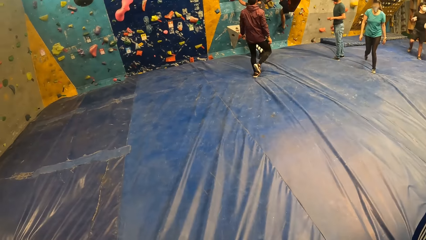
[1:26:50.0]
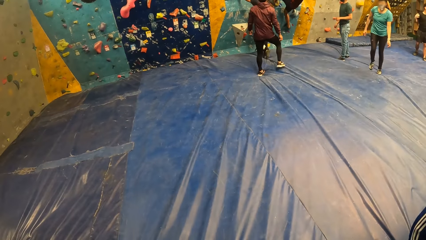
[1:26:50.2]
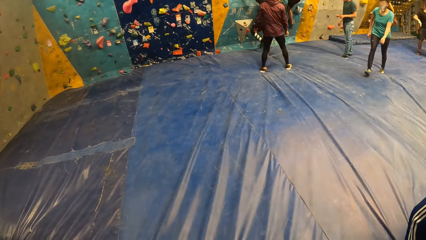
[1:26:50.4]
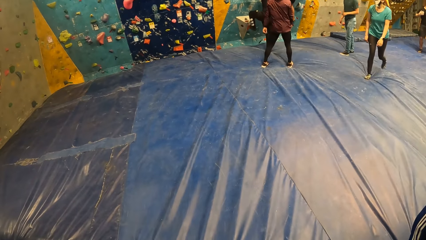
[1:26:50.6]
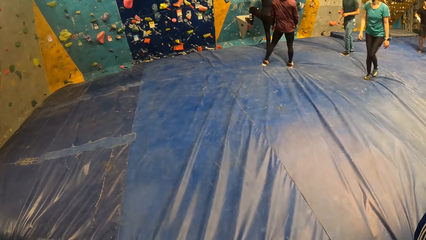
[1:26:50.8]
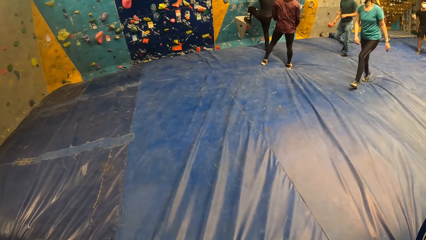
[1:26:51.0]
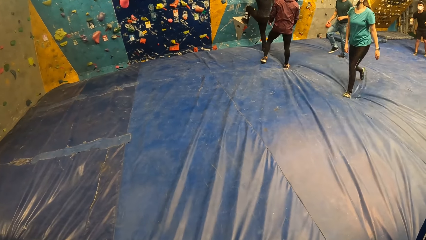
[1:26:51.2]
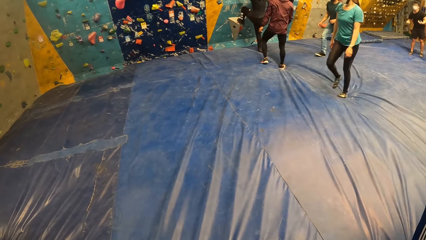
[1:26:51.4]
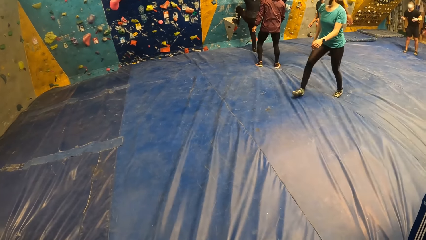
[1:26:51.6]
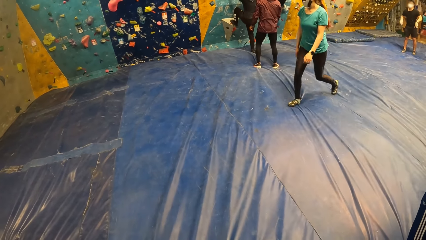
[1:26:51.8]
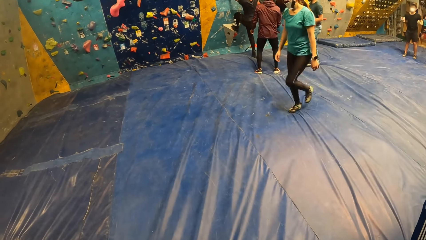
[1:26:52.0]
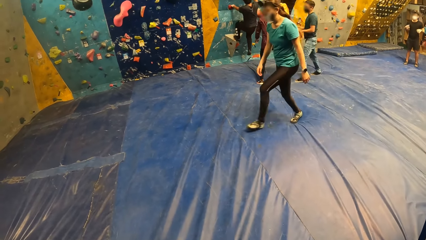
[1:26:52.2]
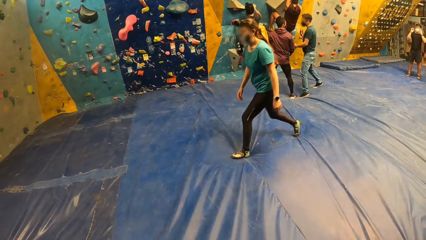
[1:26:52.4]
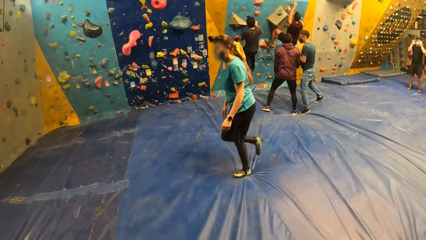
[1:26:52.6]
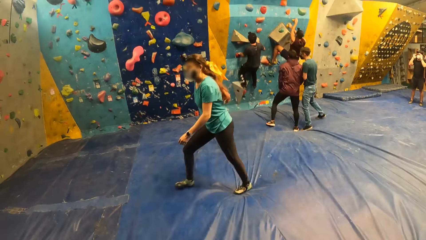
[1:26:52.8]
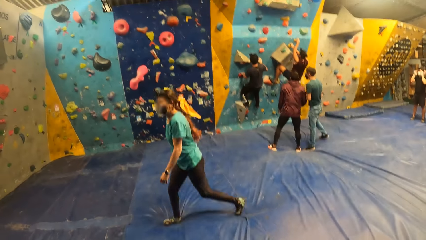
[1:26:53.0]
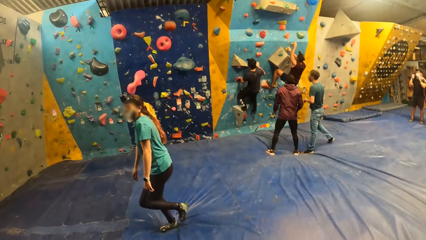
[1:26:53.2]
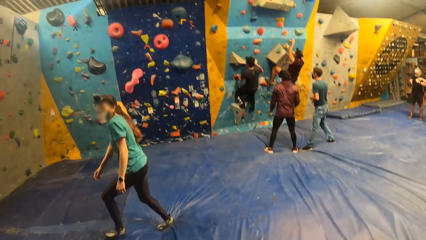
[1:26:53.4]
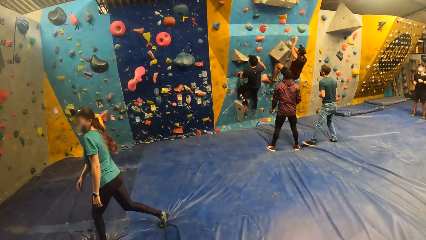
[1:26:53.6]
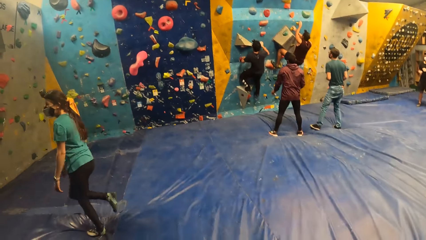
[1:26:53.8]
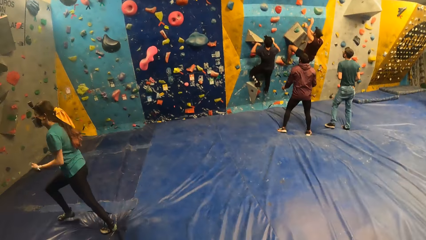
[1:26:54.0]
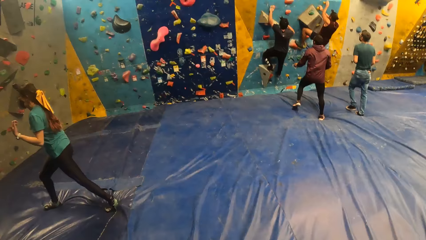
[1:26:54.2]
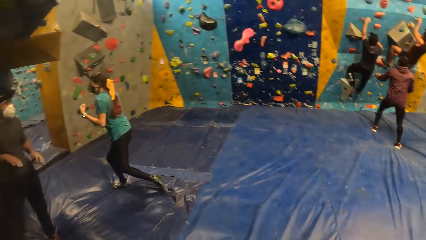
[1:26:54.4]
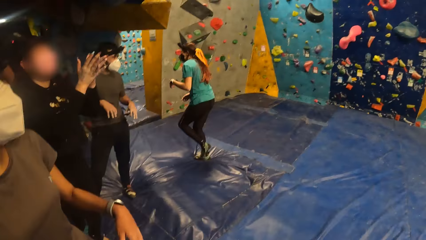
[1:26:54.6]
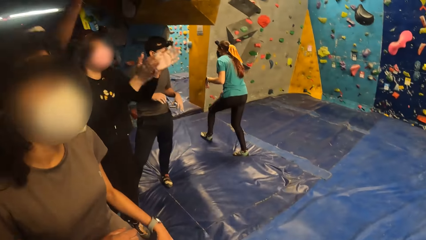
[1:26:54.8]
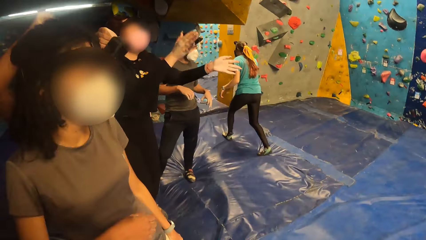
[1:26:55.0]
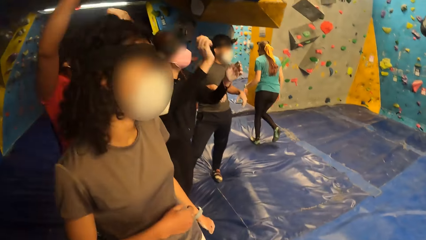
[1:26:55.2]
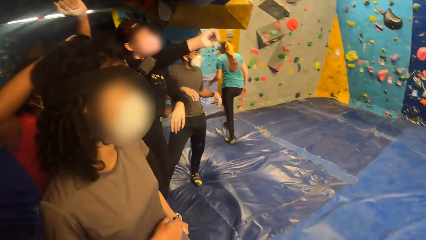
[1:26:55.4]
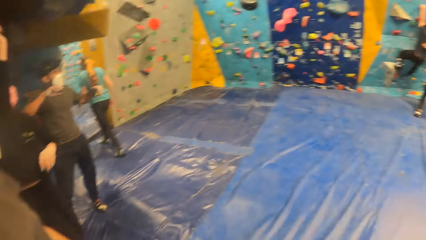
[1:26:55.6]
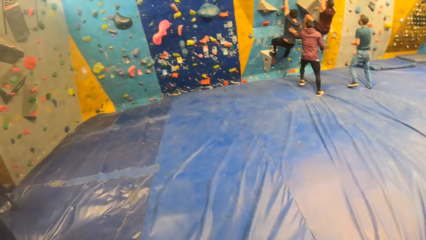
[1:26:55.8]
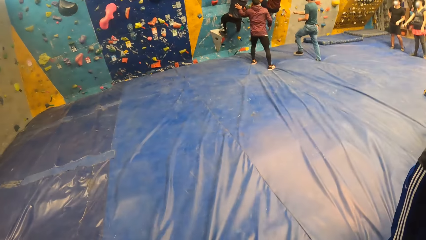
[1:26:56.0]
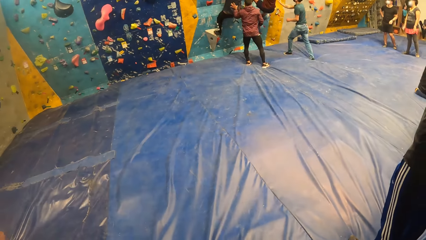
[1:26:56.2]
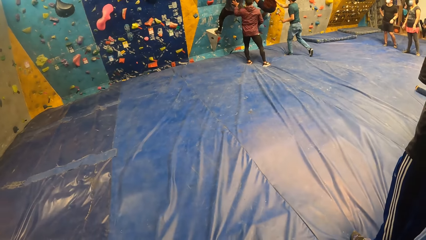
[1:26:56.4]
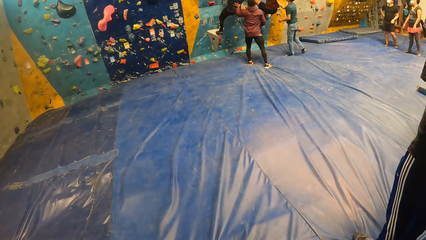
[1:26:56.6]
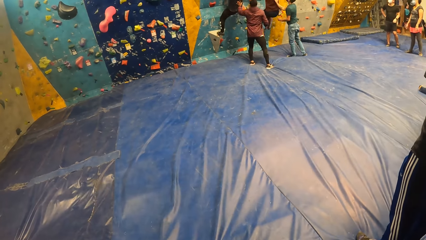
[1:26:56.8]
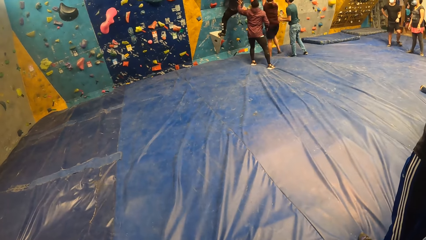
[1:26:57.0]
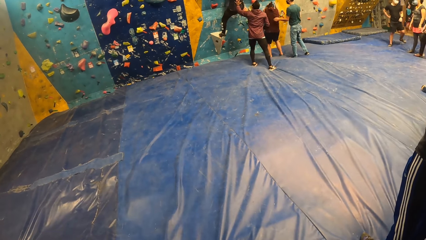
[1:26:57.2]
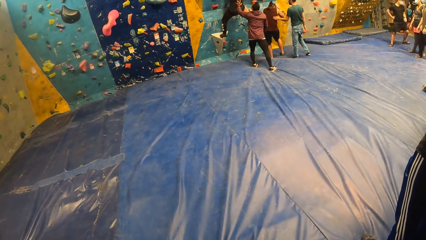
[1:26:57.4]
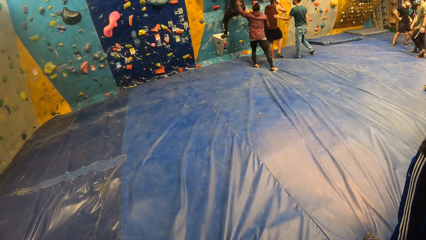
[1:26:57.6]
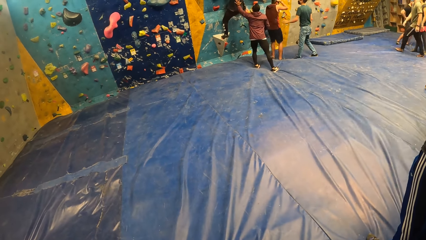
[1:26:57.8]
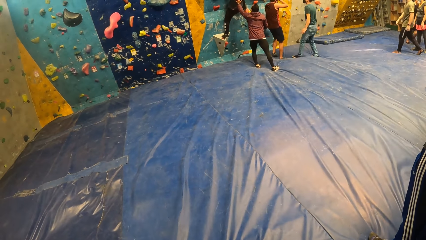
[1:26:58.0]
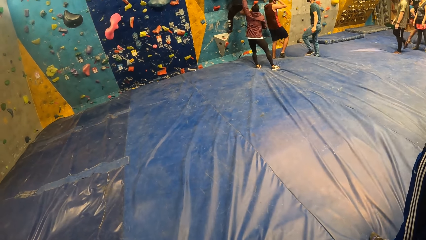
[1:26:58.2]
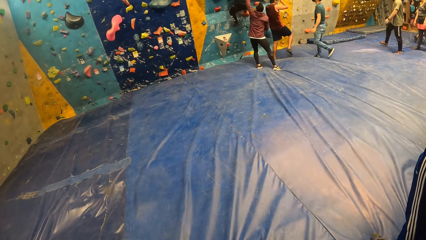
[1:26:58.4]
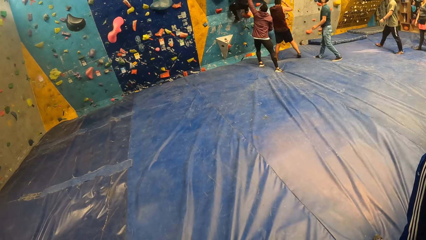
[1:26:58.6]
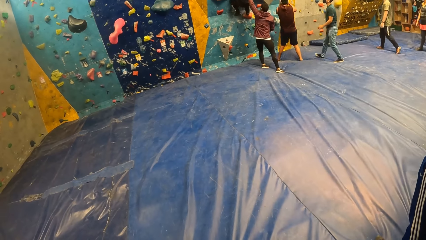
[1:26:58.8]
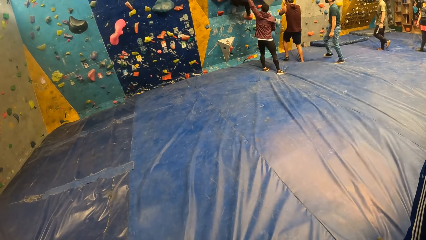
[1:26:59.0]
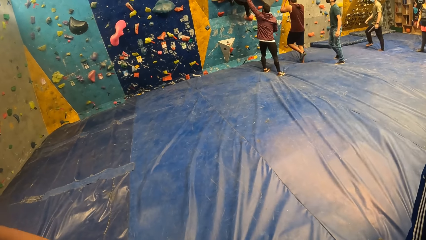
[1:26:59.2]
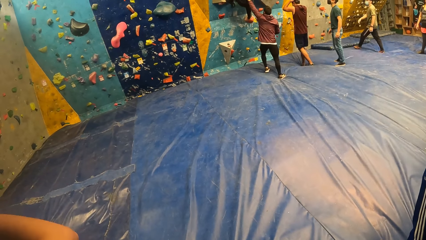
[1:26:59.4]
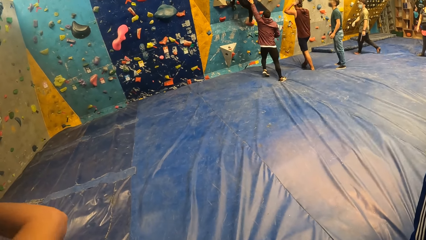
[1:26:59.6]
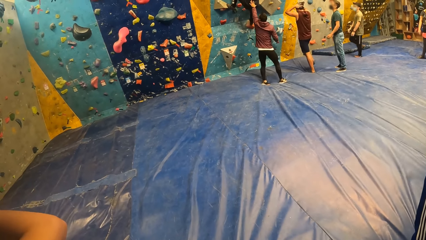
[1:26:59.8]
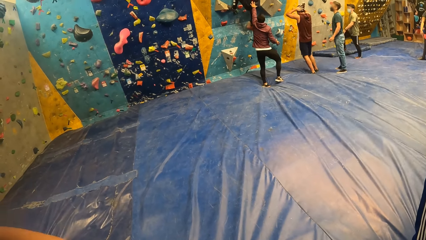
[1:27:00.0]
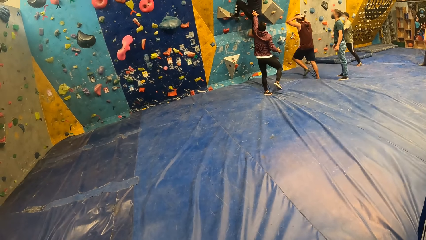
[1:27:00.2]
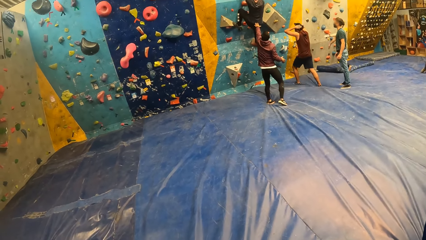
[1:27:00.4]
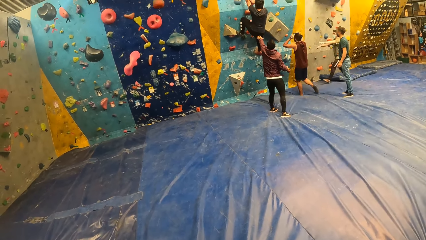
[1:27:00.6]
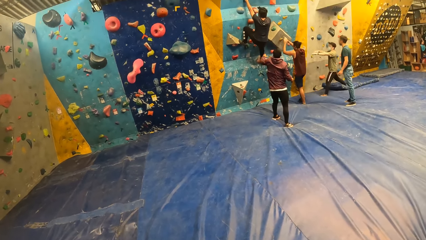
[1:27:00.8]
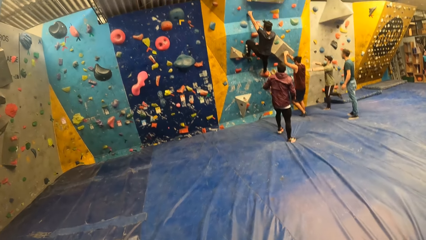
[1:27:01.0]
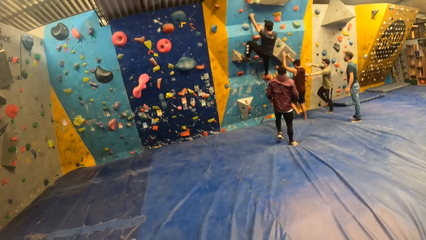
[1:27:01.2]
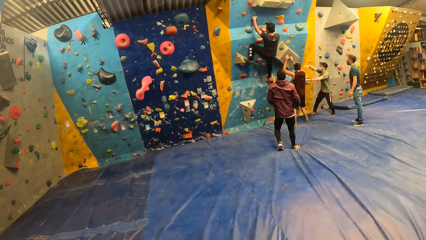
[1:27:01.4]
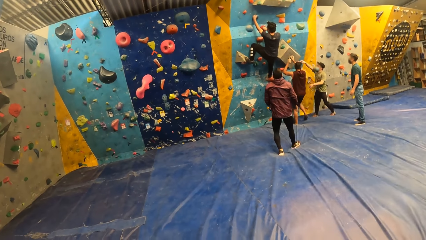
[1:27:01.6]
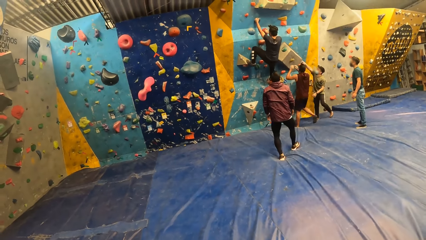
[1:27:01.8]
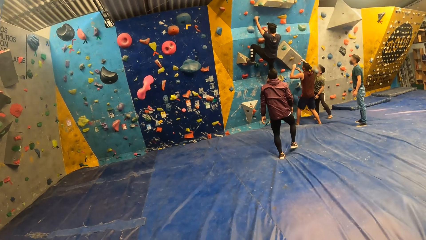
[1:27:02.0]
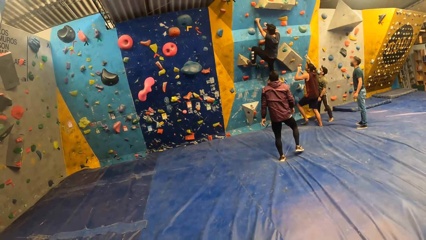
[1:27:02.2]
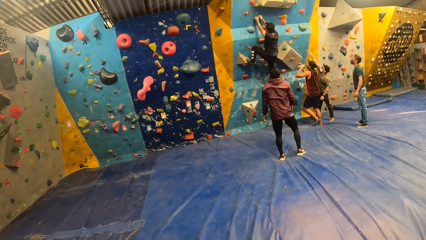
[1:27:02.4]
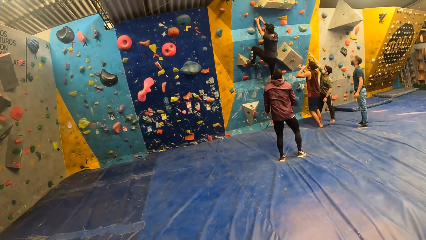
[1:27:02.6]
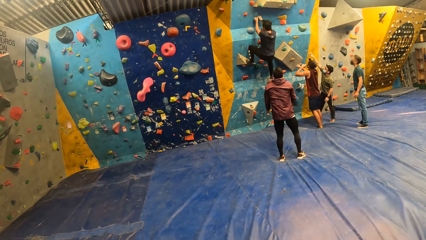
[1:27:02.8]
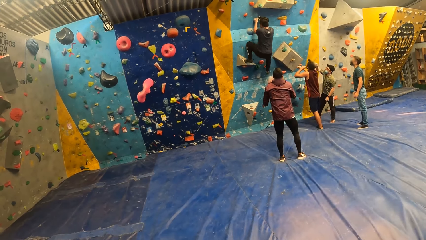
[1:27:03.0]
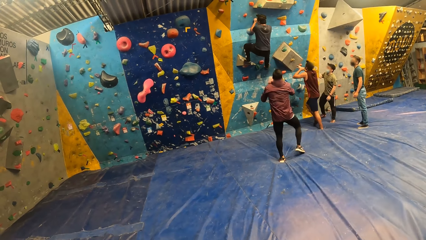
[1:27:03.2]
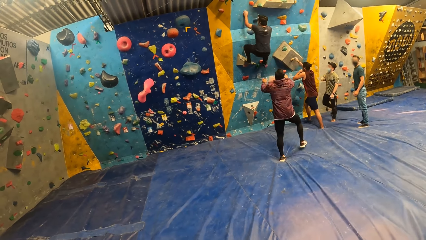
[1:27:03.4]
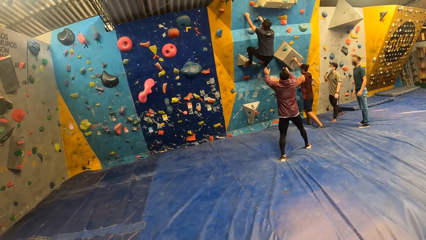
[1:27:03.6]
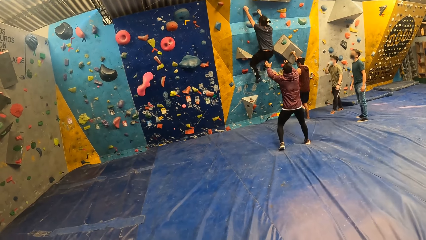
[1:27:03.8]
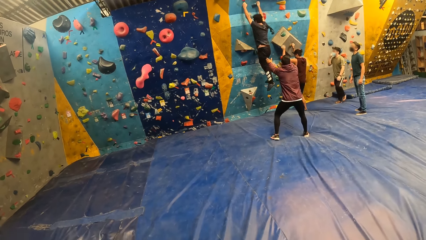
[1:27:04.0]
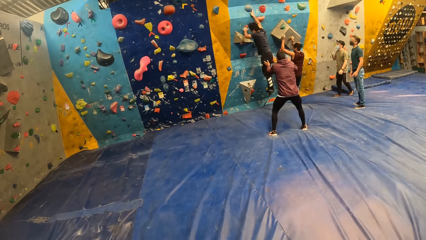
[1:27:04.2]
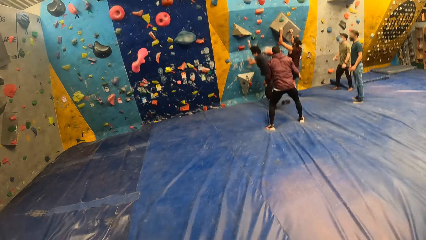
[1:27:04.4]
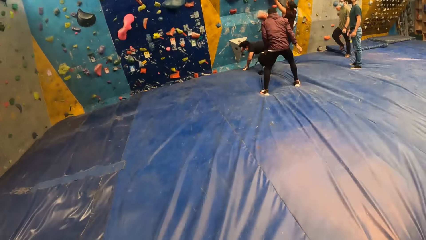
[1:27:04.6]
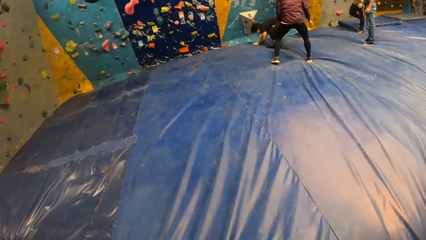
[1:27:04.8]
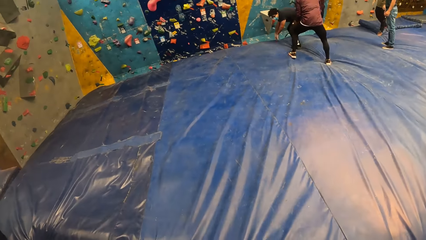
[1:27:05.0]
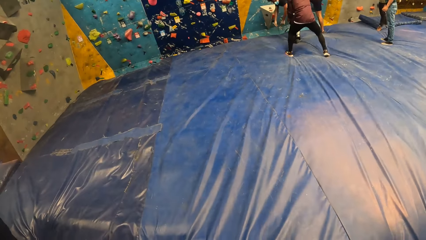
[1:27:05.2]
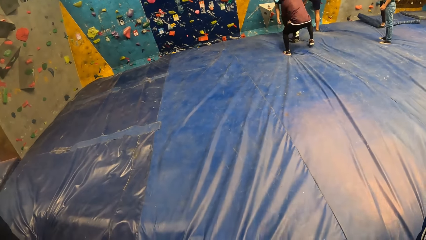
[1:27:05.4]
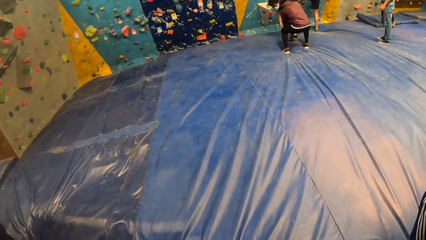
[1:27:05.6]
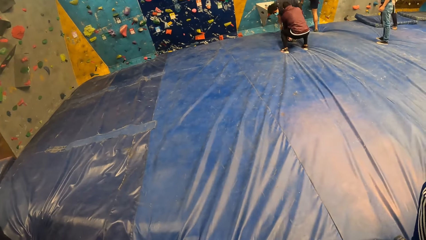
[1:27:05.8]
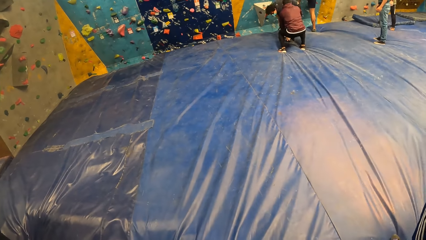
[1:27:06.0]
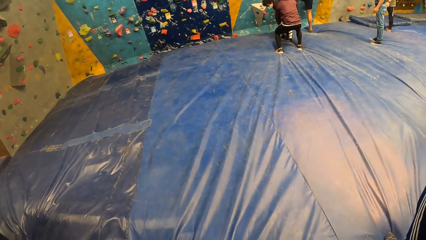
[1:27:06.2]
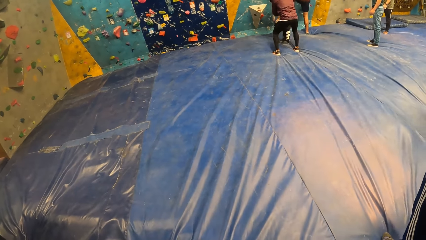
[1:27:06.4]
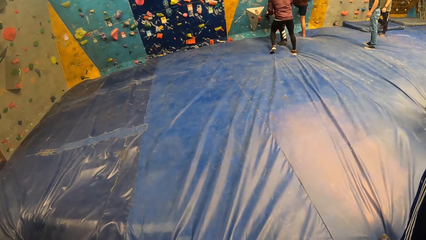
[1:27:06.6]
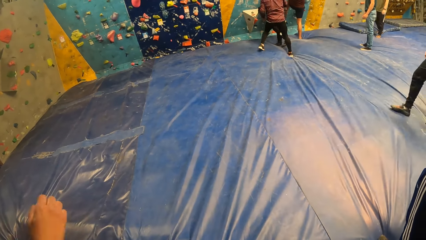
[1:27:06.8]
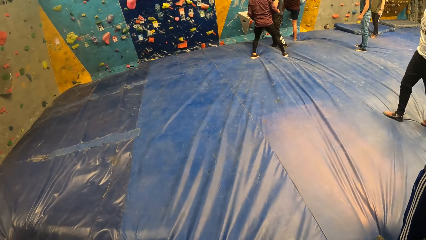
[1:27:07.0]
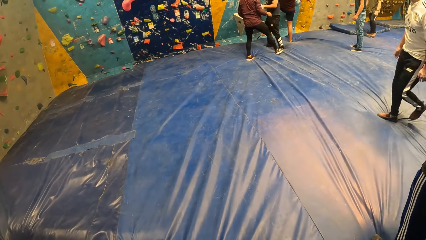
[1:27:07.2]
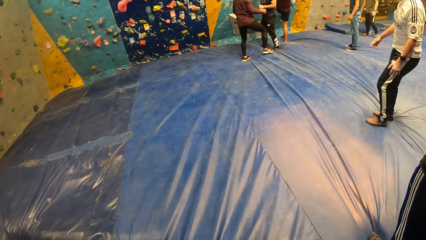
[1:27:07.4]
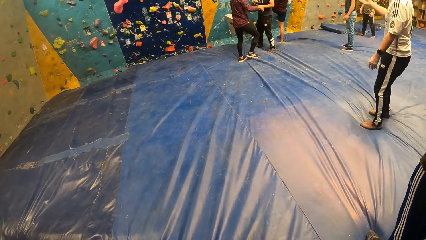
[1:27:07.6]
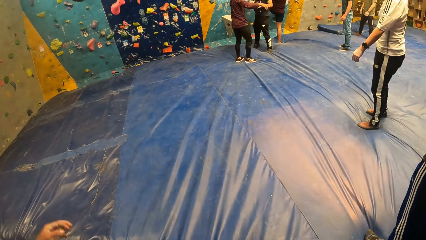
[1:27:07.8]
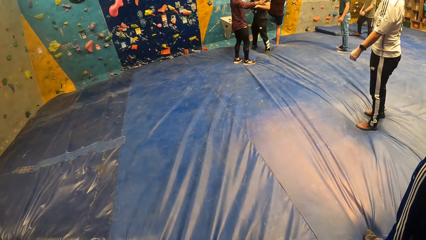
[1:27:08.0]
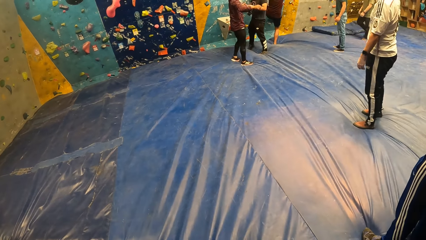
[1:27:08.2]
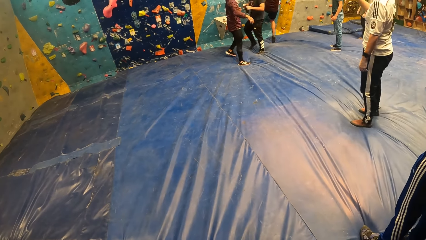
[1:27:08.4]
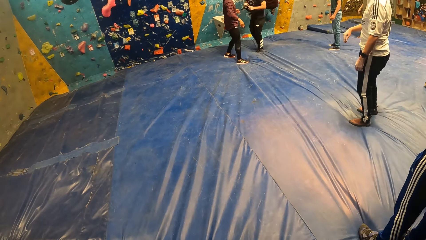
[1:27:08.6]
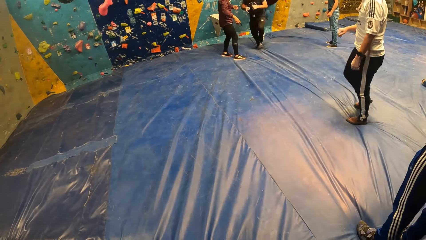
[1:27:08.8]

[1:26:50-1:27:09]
A woman walks away from the bouldering room. A man climbs the bouldering board. Another woman claps her hands together. A third woman jumps. A second man holds a third man. The third man jumps down from the bouldering wall. A fourth man walks towards the third man. The fourth man interacts with the third man. The third man climbs the bouldering wall. The first man jumps down from the bouldering wall. A fifth man lifts the first man from the bouldering mat.
